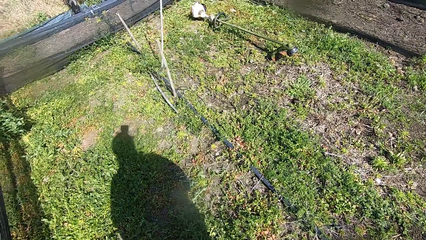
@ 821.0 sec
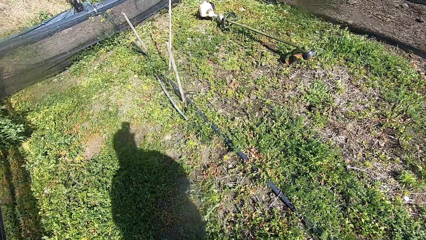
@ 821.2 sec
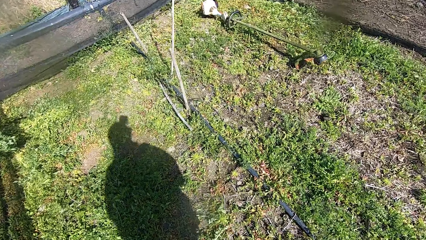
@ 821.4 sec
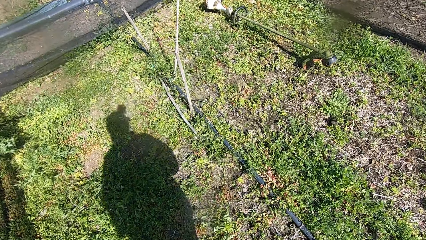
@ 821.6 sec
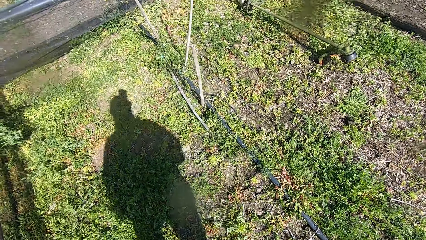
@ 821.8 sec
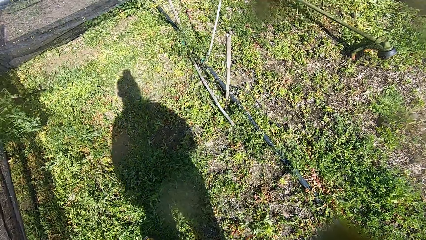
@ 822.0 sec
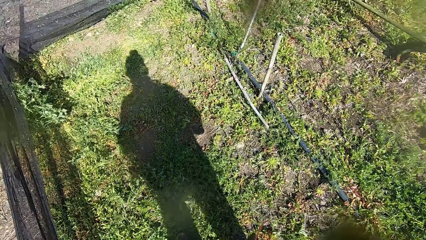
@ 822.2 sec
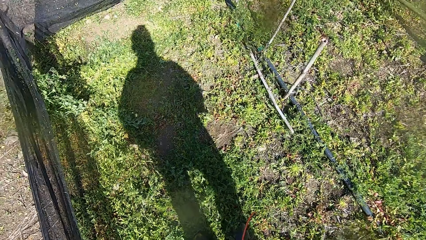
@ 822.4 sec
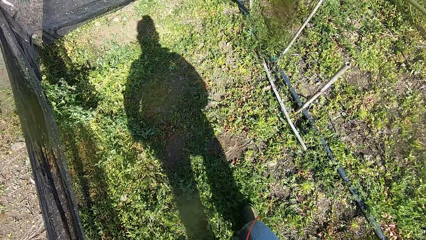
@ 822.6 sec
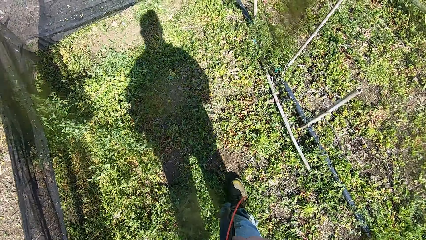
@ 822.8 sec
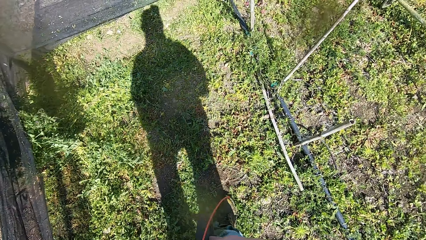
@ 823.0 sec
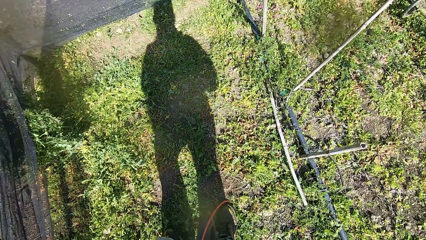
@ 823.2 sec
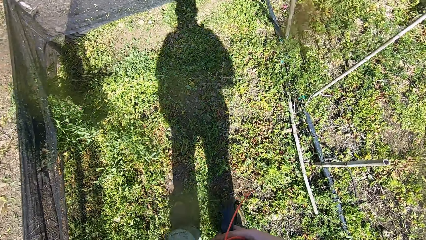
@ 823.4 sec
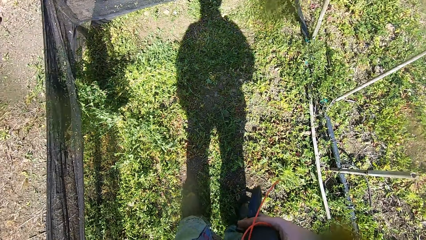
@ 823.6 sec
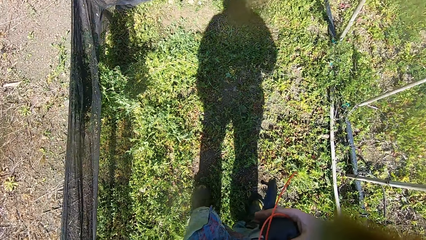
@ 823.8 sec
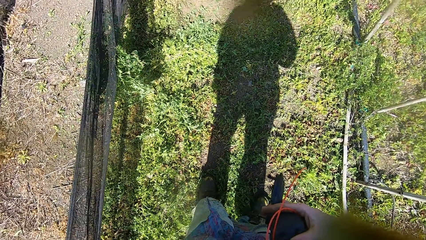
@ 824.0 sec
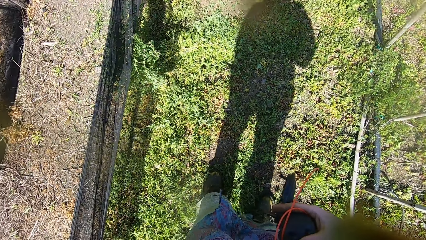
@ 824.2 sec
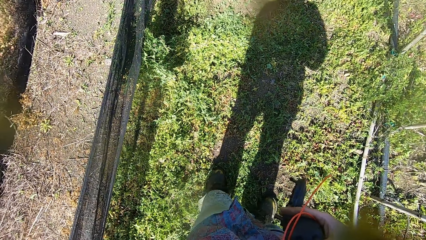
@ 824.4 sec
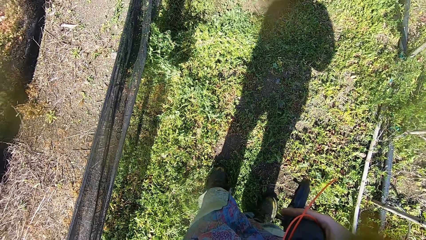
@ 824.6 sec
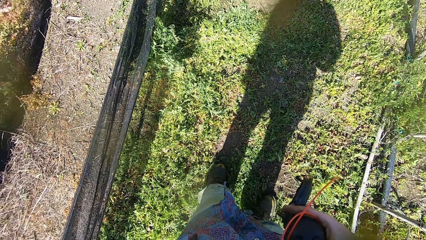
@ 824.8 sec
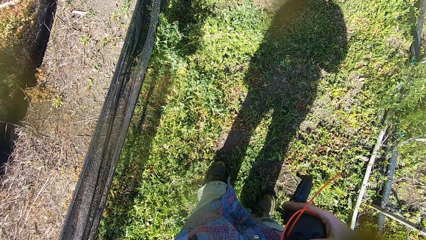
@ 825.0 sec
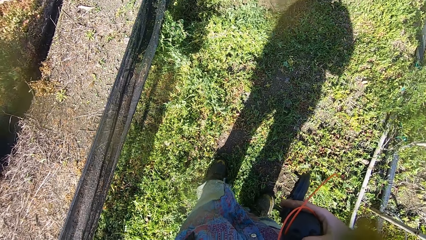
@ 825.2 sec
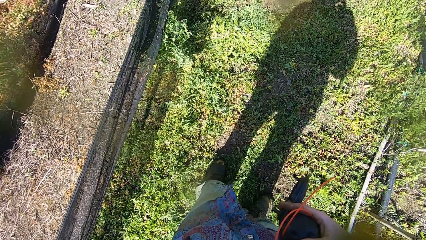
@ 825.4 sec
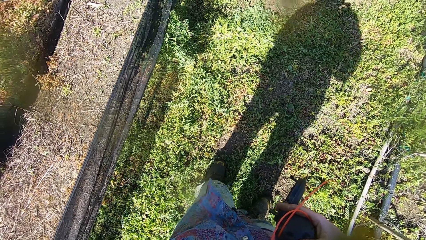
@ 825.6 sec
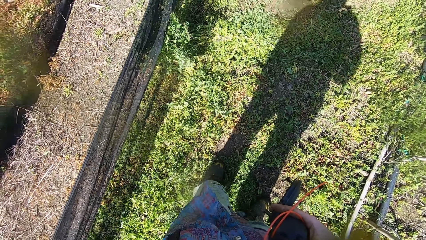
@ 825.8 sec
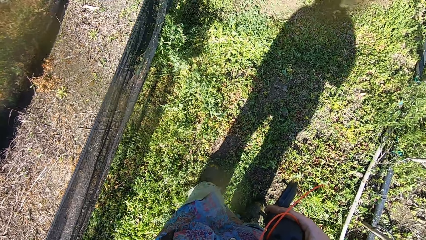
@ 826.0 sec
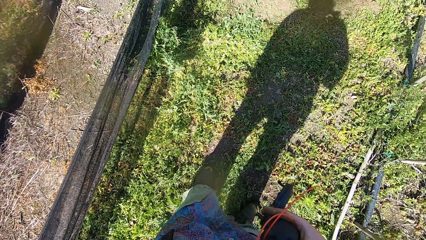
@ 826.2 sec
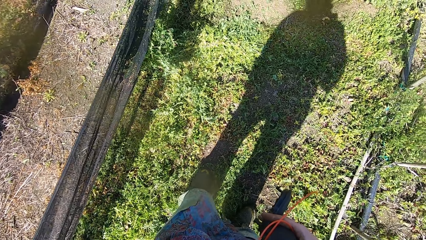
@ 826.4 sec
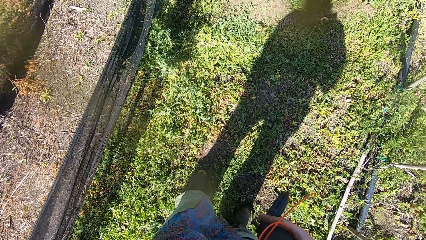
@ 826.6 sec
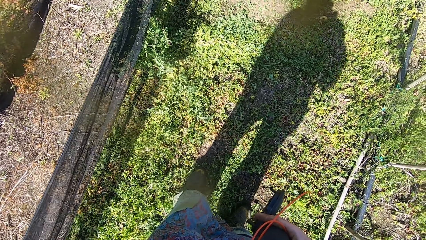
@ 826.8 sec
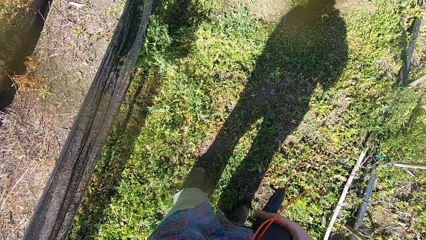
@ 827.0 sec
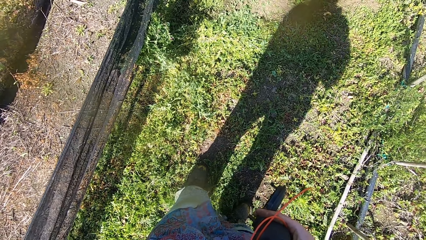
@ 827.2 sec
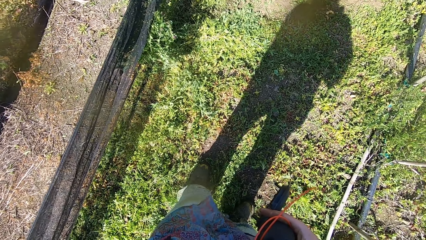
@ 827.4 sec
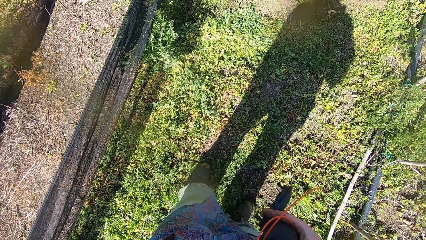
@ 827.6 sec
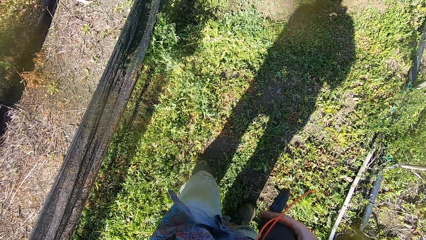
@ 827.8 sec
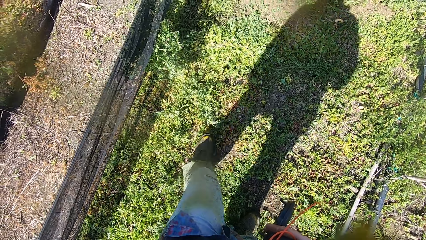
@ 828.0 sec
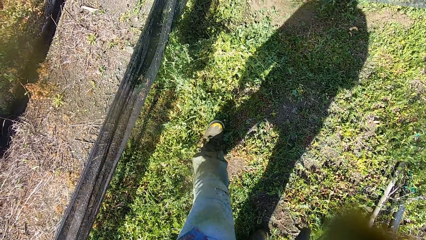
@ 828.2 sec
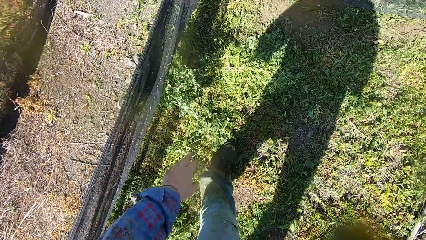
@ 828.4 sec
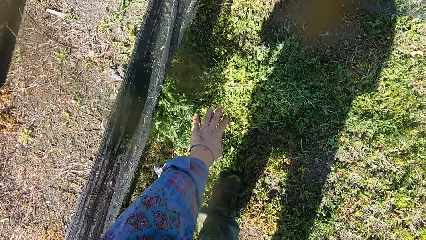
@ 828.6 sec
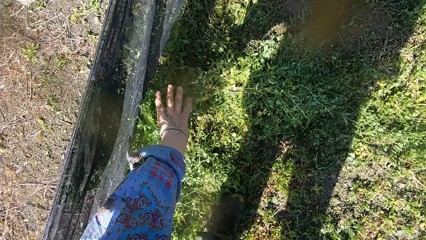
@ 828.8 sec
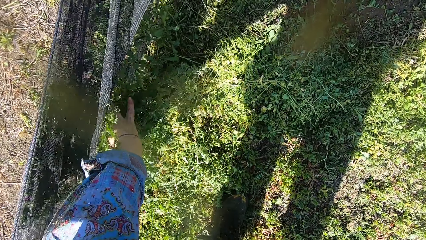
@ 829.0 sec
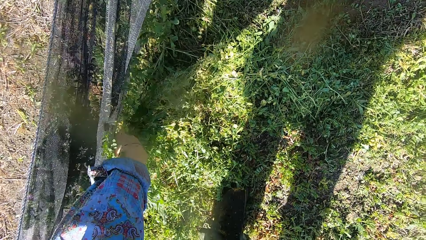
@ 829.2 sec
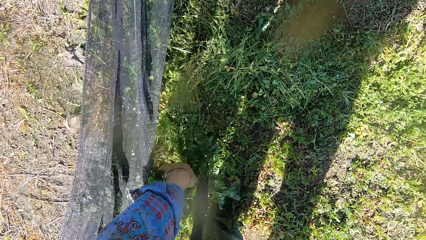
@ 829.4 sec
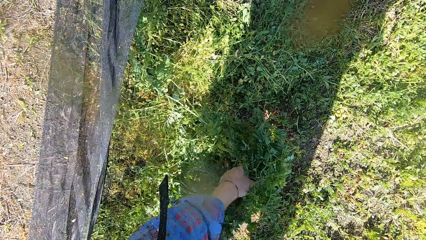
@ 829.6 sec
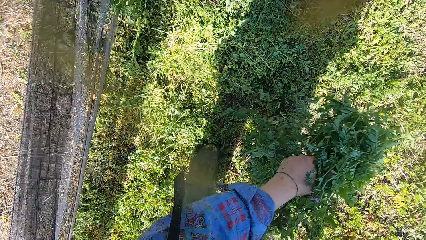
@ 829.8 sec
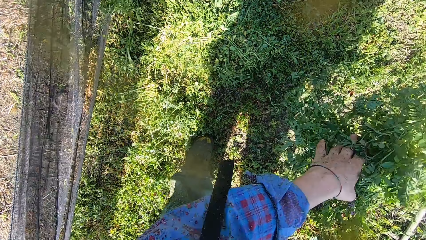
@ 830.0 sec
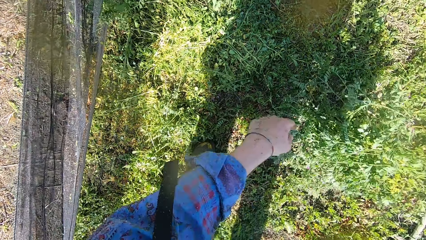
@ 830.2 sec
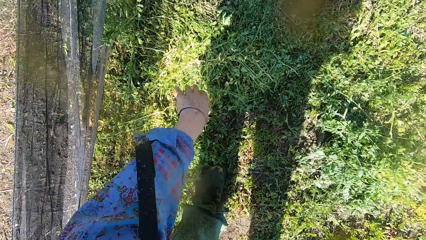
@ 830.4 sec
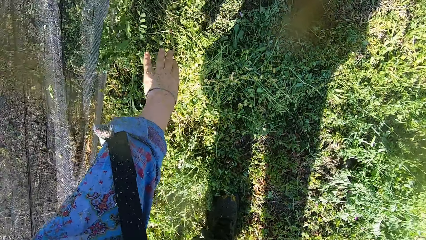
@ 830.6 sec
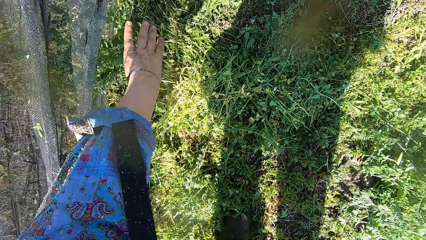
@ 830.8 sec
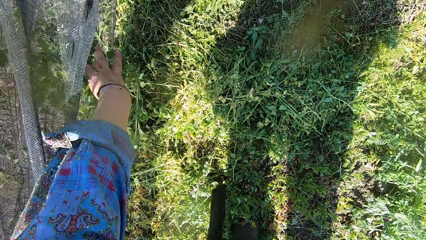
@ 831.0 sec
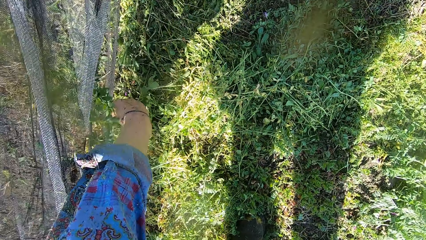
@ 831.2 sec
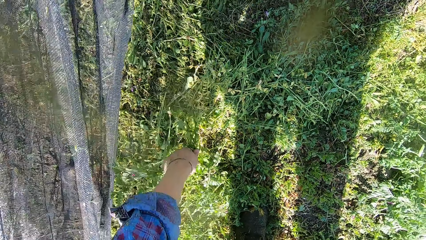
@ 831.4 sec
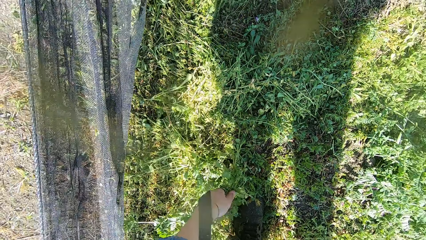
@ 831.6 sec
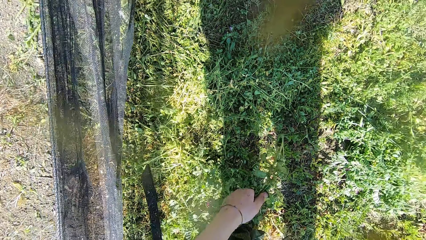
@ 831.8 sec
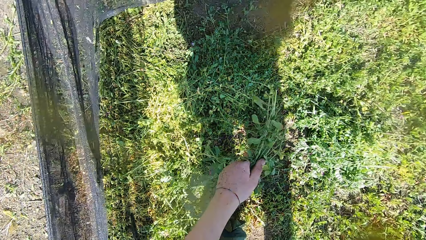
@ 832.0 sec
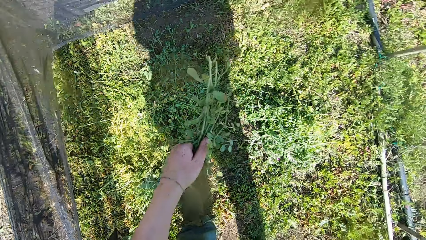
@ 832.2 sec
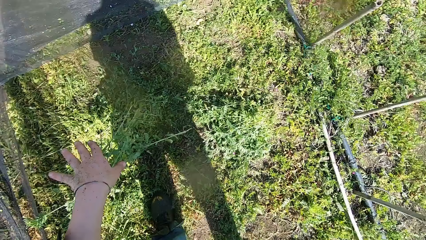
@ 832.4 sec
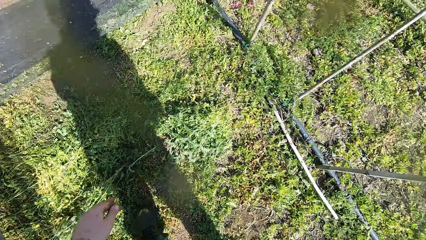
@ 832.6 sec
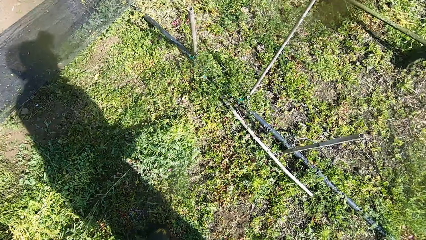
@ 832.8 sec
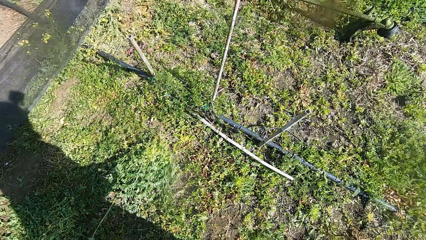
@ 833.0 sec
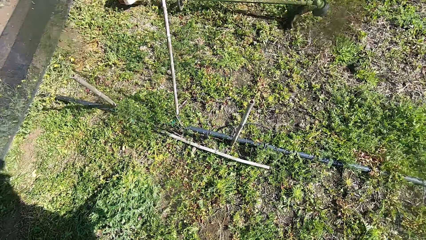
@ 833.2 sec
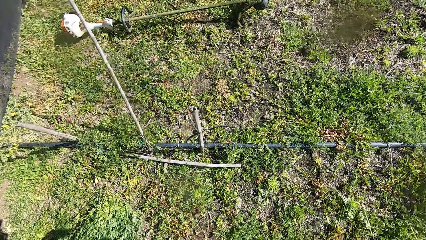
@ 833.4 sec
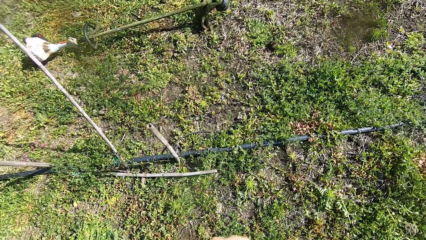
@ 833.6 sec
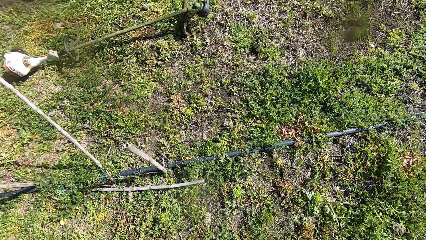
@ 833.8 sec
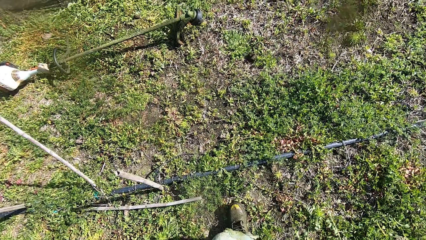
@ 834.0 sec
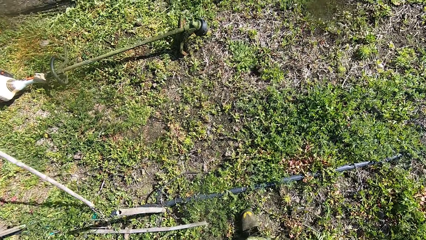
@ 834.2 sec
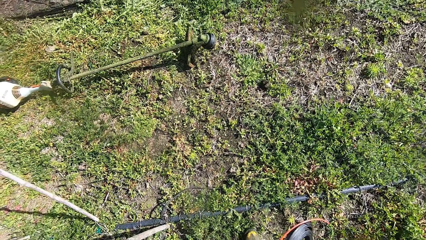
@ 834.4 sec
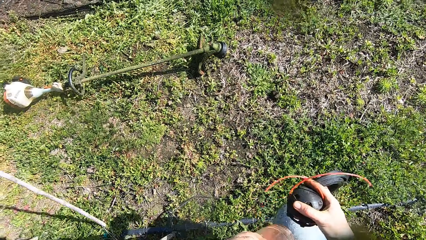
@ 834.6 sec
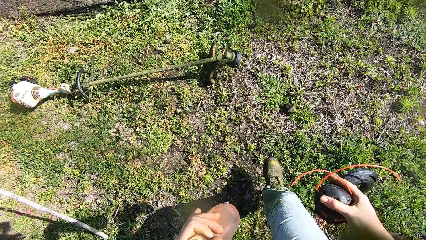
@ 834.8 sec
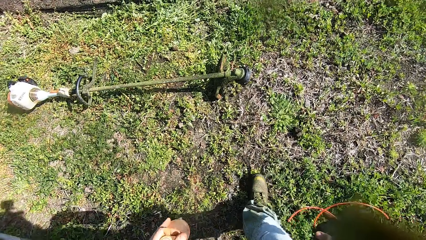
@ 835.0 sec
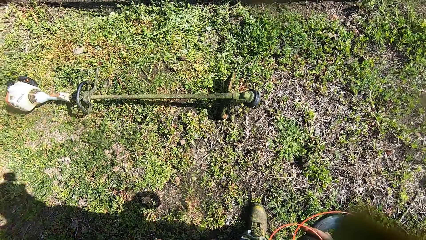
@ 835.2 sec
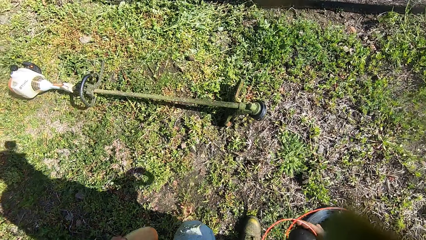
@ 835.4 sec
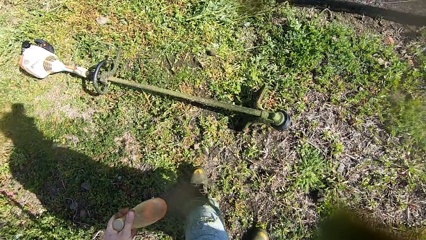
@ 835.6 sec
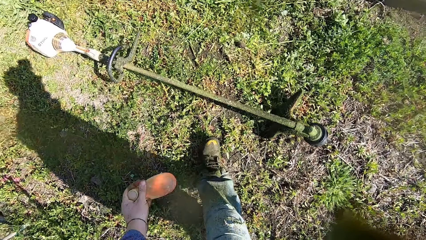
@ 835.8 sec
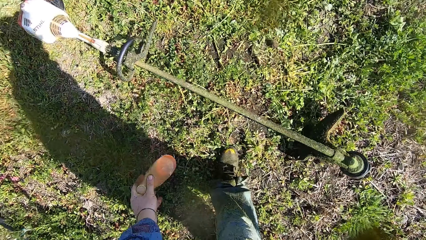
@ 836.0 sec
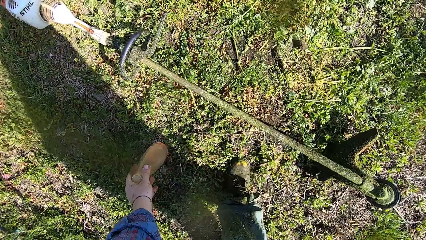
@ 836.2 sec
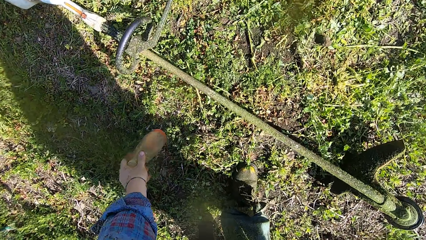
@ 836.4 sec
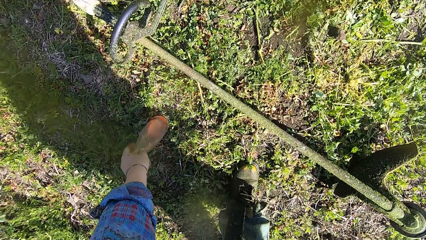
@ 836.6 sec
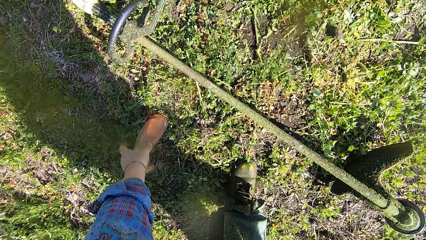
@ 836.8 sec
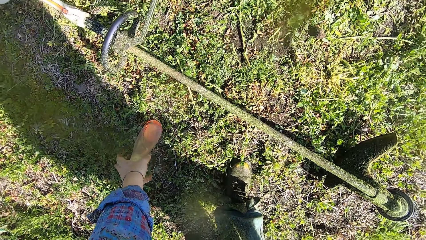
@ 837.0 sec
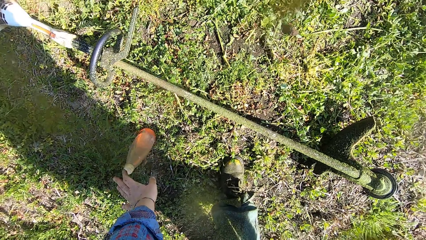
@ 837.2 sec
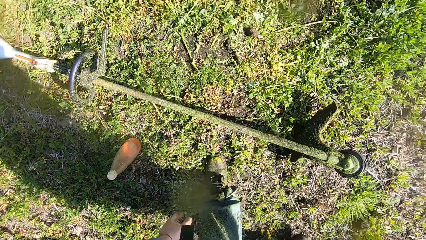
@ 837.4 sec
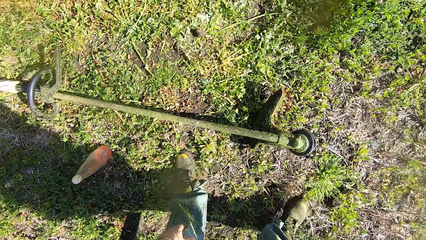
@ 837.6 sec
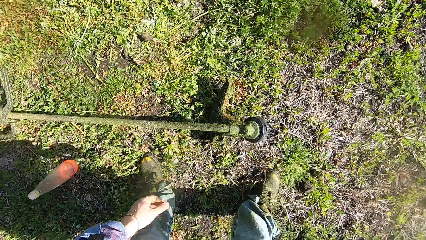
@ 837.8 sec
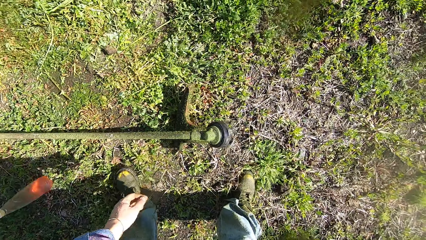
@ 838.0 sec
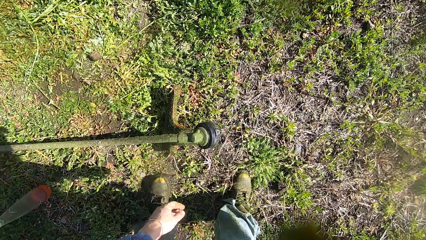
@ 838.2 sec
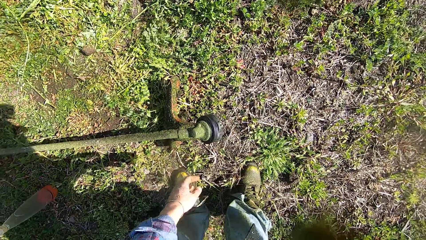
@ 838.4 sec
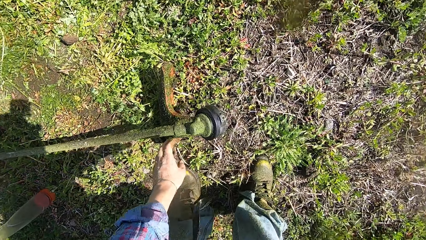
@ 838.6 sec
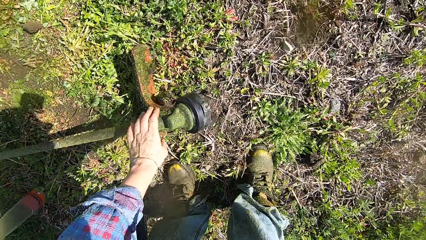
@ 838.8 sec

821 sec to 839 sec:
The camera wearer stands on the garden. He removes grass or weed from the body of a net in the garden with his left hand. He holds the weed and throws the grass away. He removes the grass from the body of the net in the garden with his left hand, holds the weed and throws the grass away. He walks towards a grass trimmer or brush cutter. He drops a bottle on the ground with his left hand.
